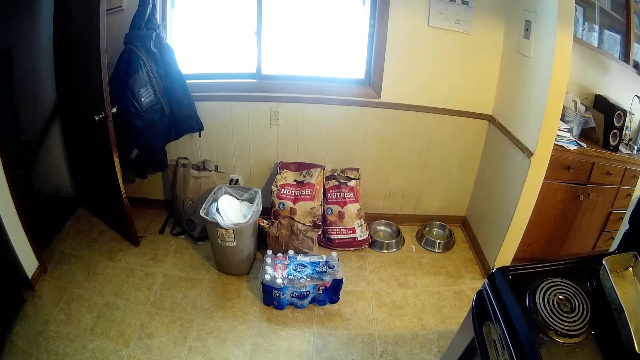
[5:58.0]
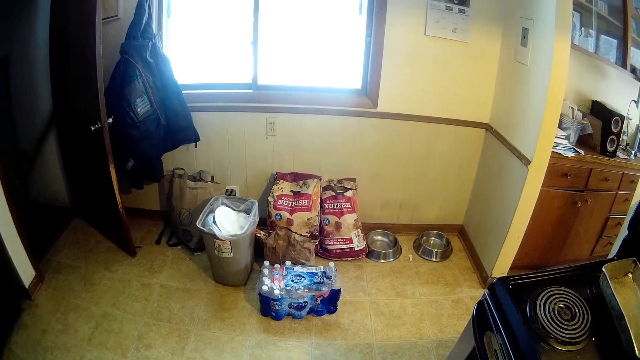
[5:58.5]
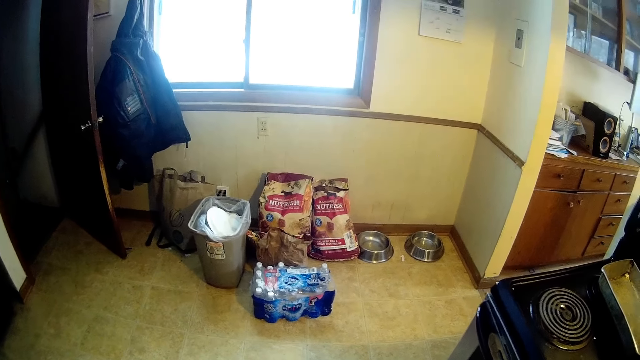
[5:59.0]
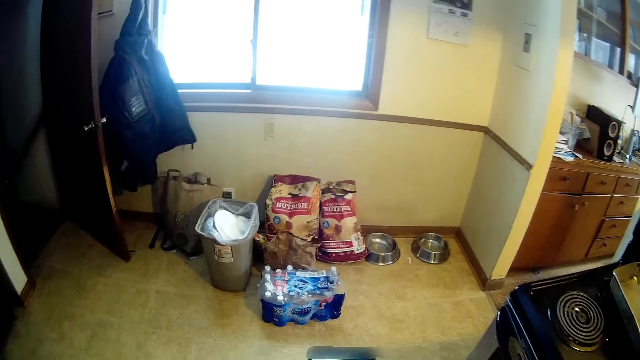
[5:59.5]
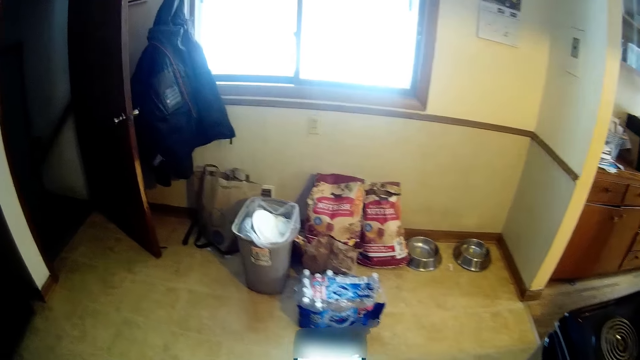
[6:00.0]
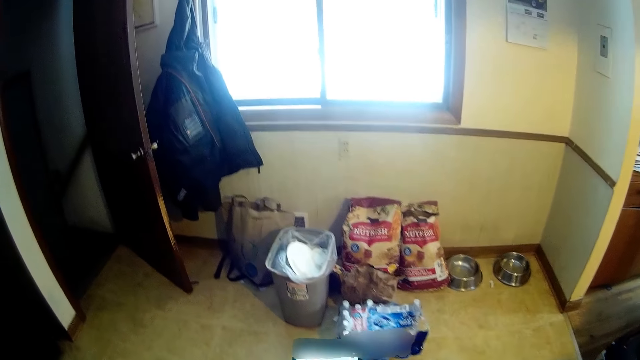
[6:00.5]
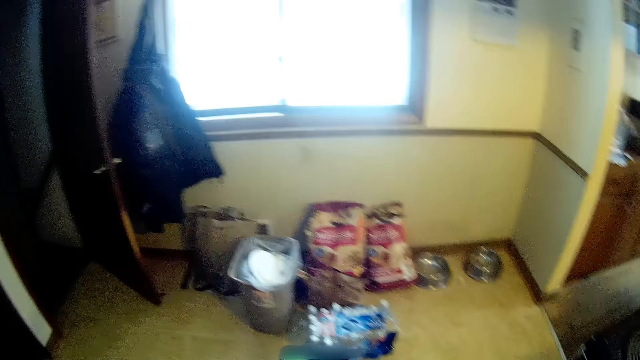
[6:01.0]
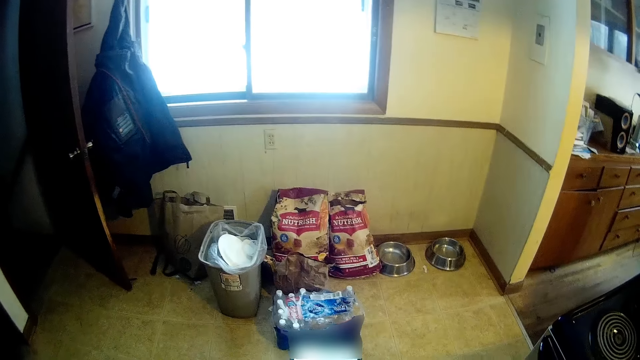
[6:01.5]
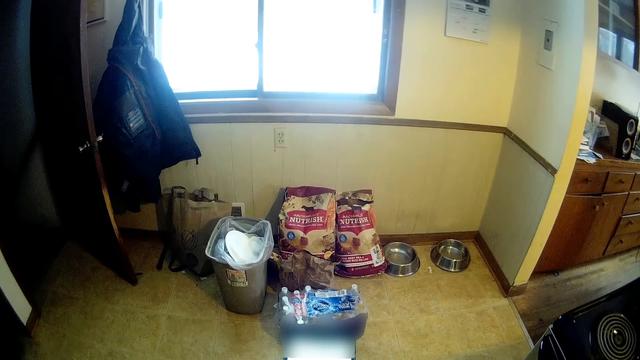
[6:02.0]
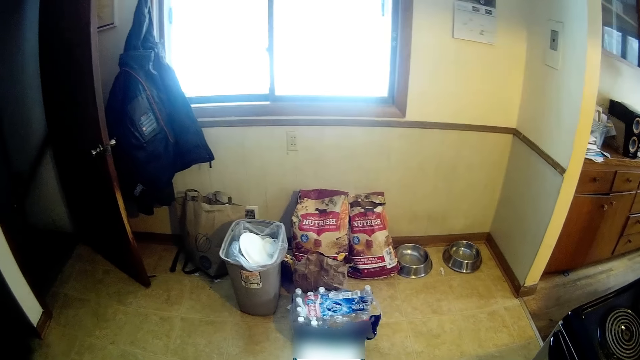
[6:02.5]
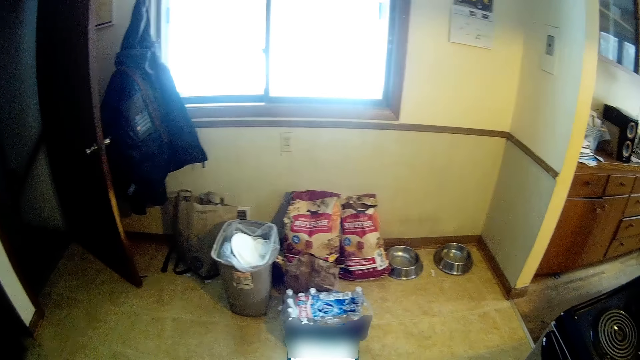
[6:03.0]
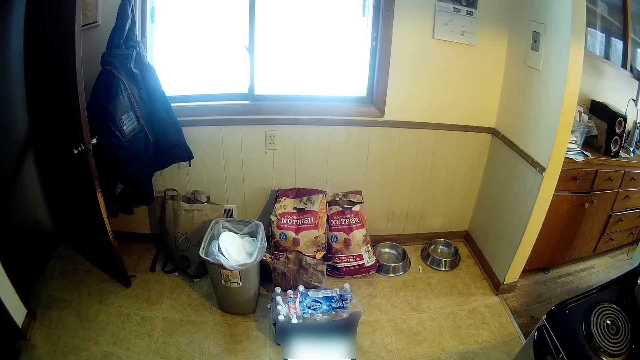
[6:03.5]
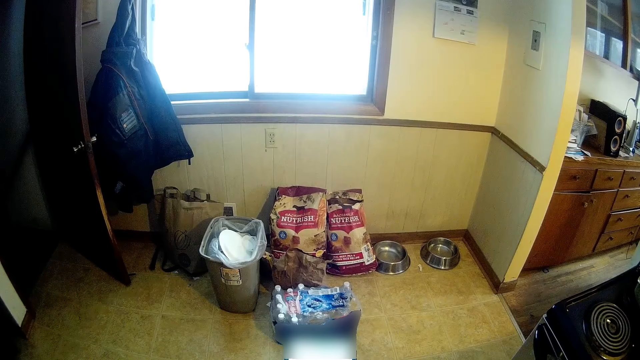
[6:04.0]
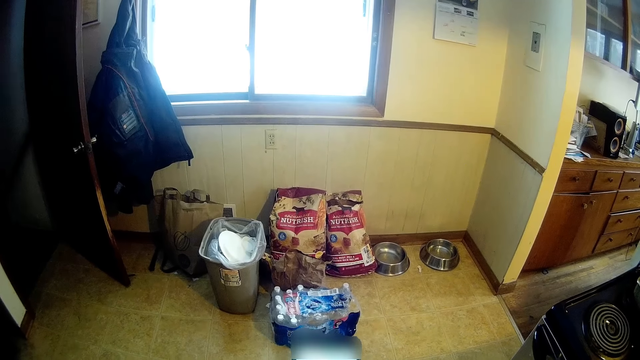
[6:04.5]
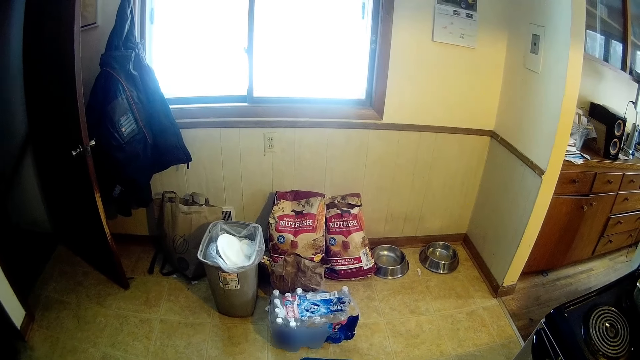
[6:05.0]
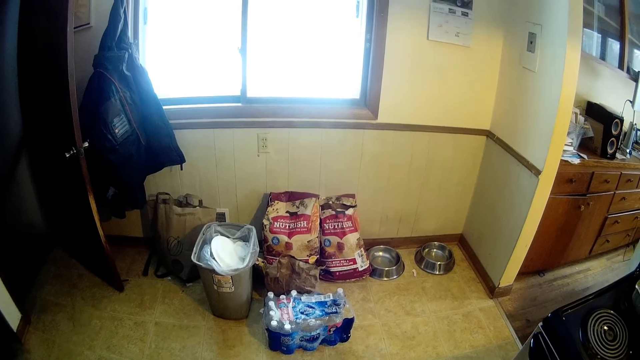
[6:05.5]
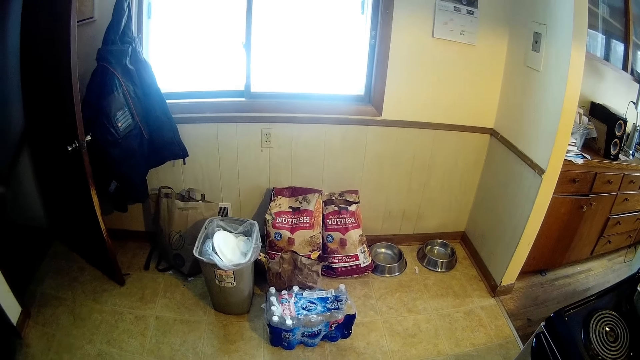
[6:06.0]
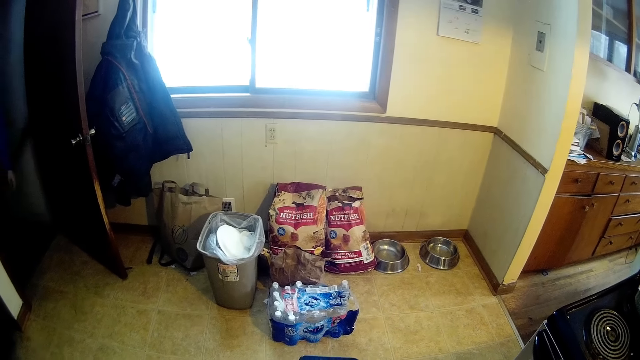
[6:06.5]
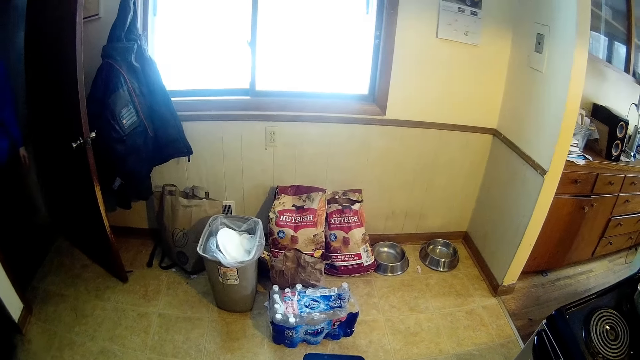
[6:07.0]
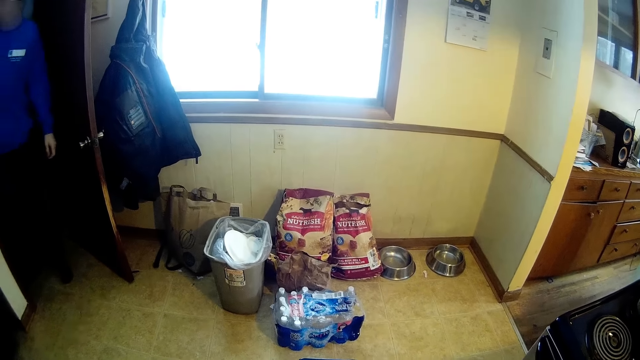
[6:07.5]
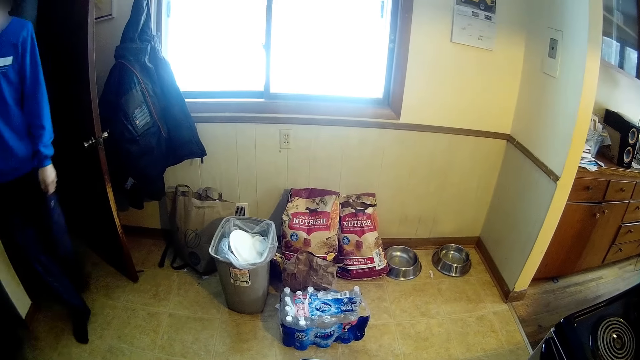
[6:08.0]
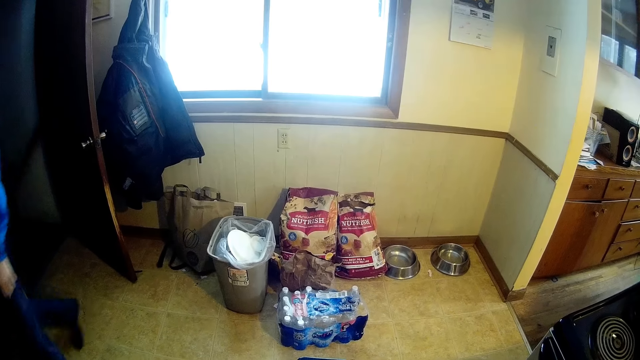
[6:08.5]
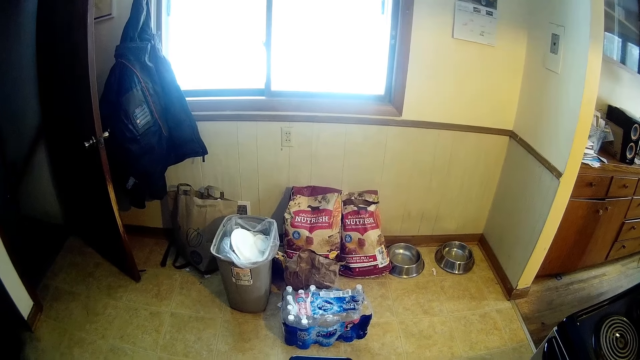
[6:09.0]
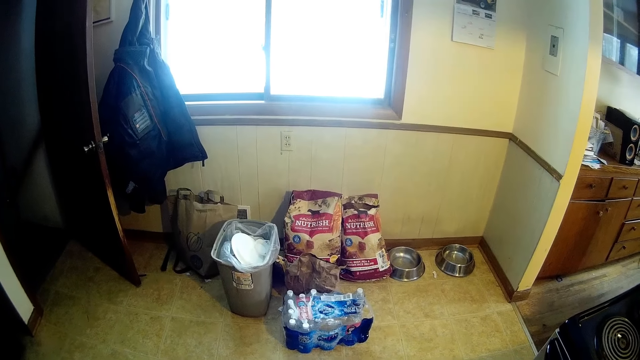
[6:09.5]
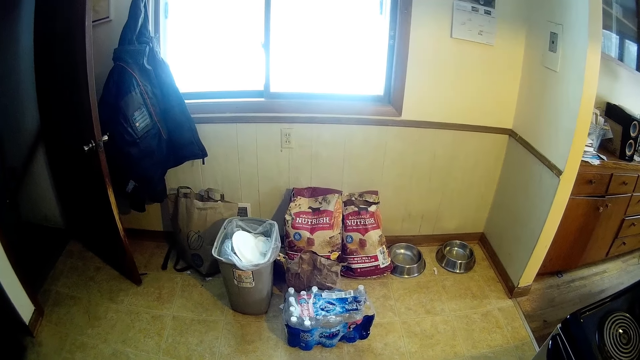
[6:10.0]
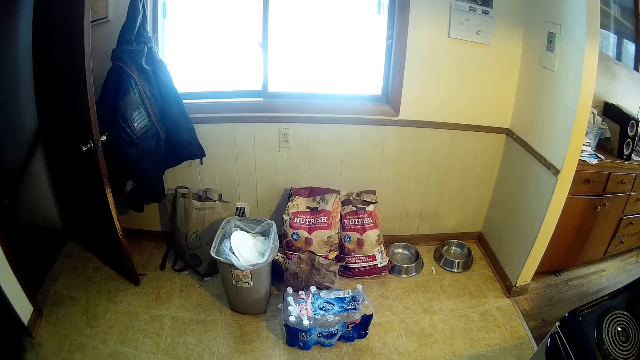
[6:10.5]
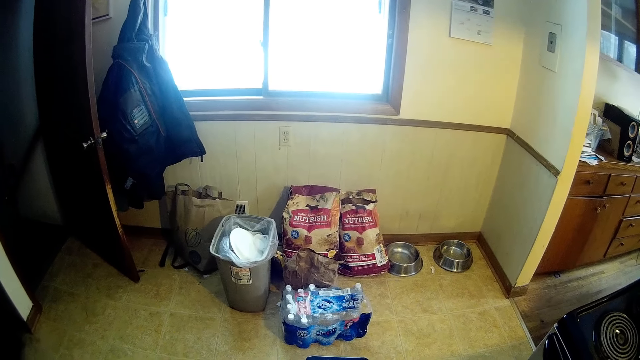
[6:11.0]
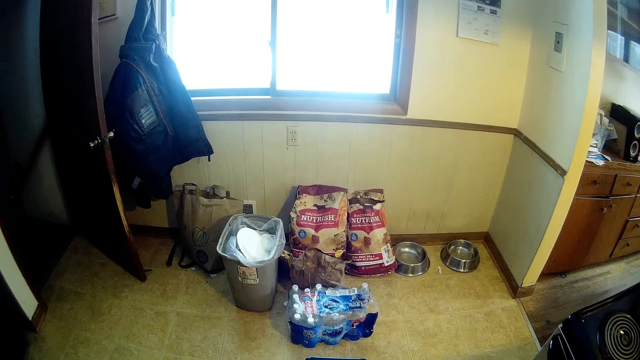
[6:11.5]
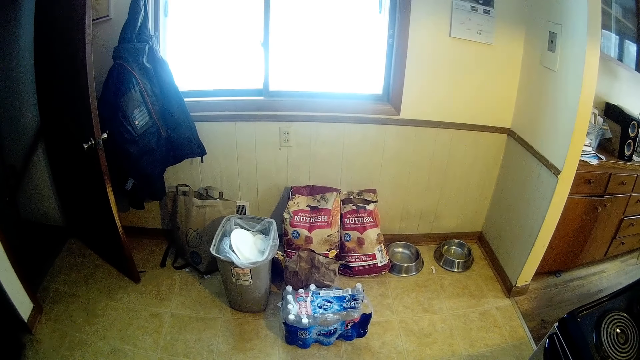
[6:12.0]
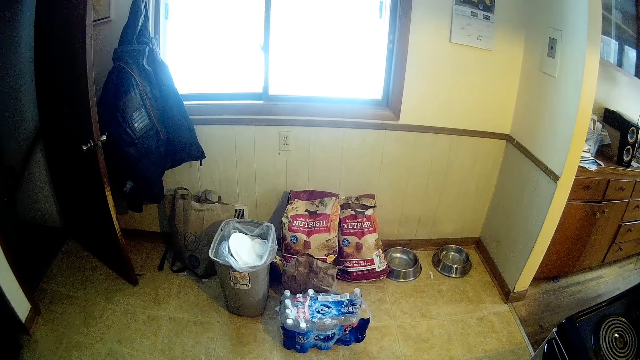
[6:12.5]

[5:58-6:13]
The camera wearer operates the phone with both hands. A boy walks into the kitchen.

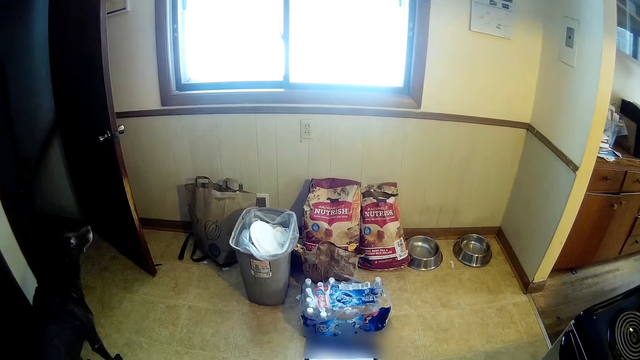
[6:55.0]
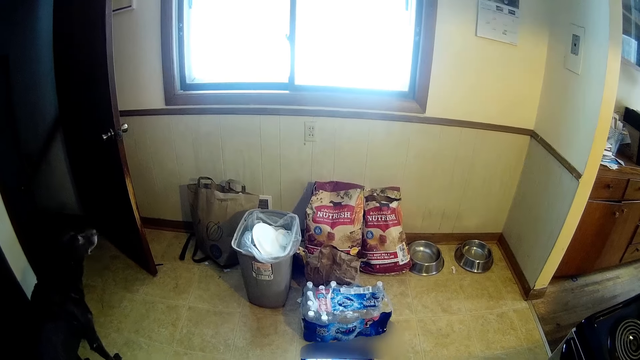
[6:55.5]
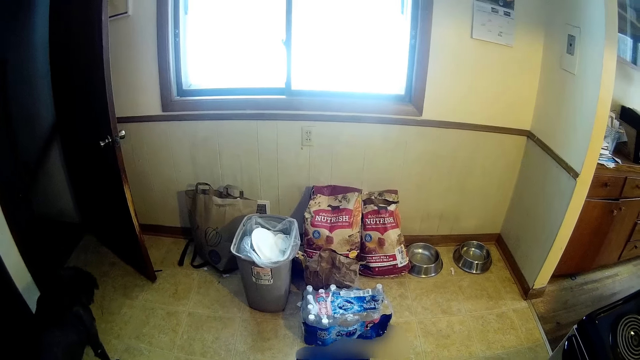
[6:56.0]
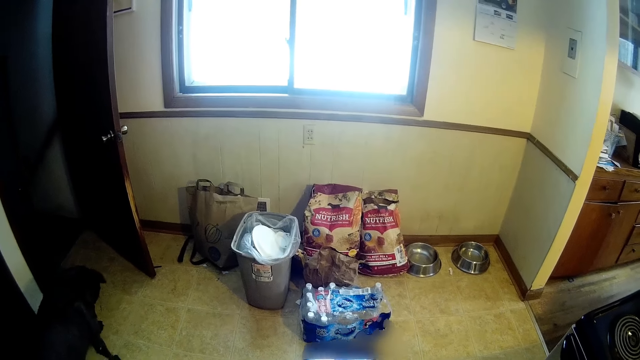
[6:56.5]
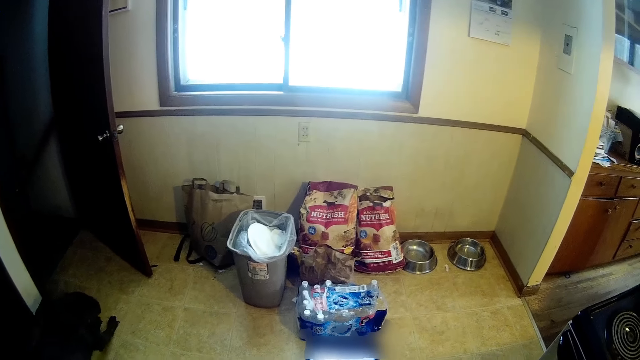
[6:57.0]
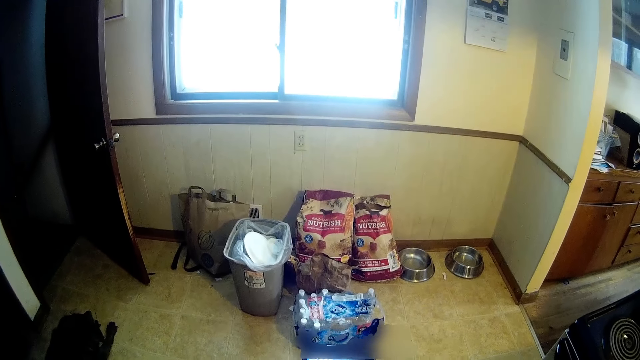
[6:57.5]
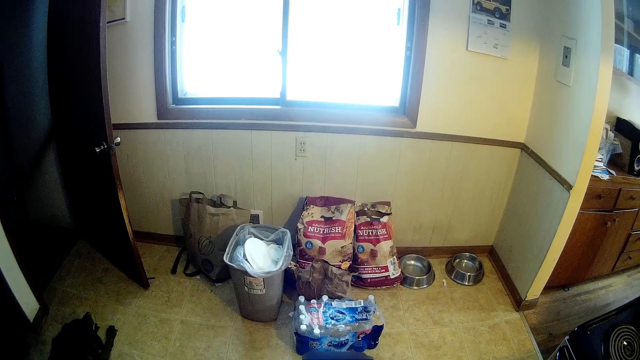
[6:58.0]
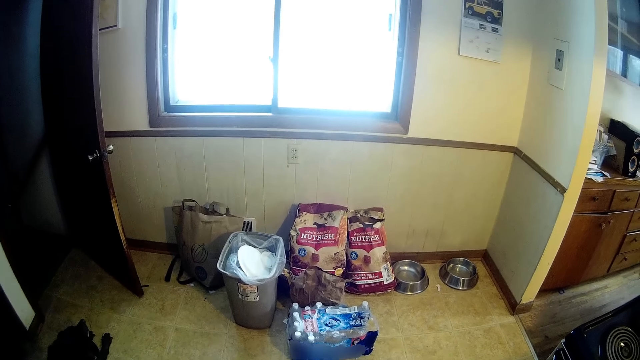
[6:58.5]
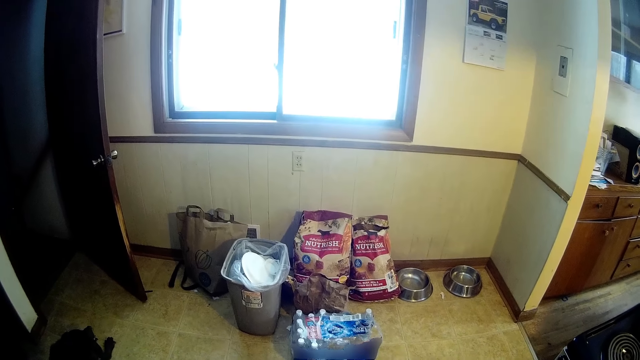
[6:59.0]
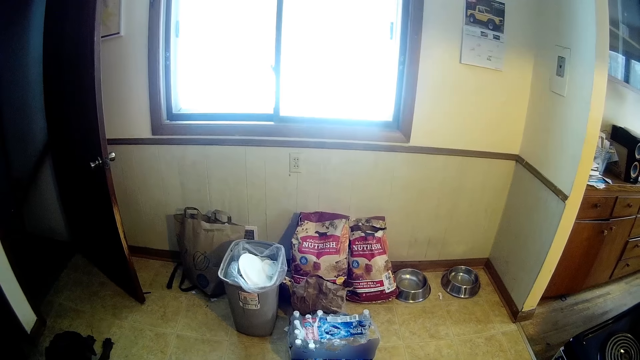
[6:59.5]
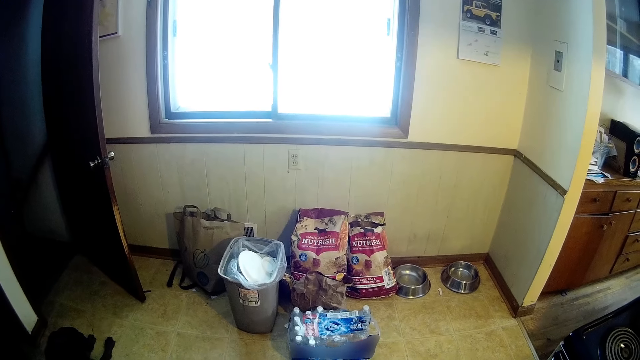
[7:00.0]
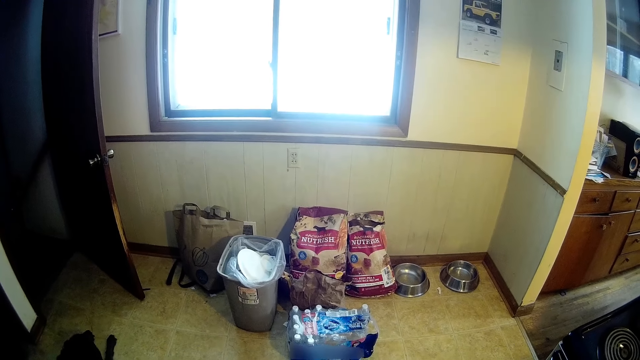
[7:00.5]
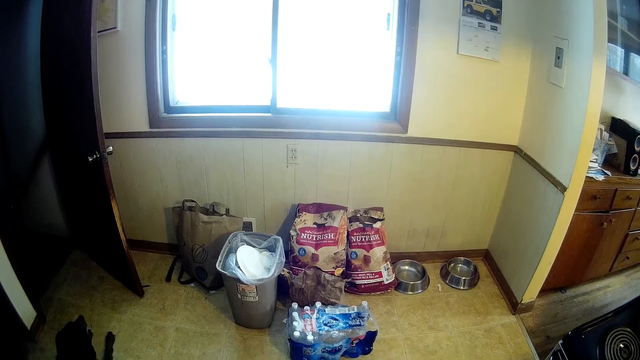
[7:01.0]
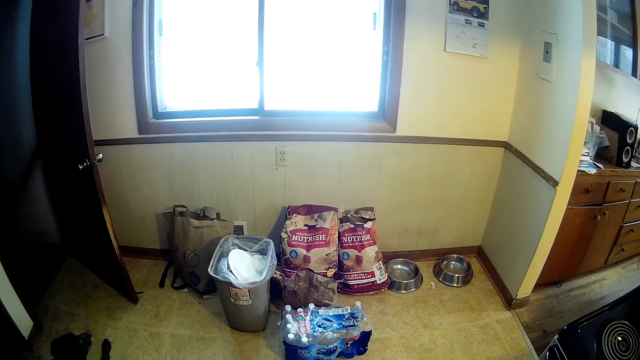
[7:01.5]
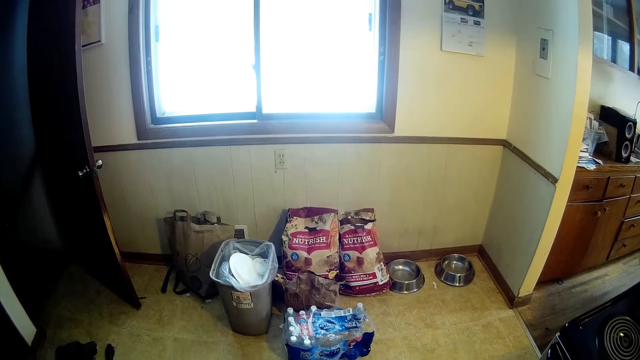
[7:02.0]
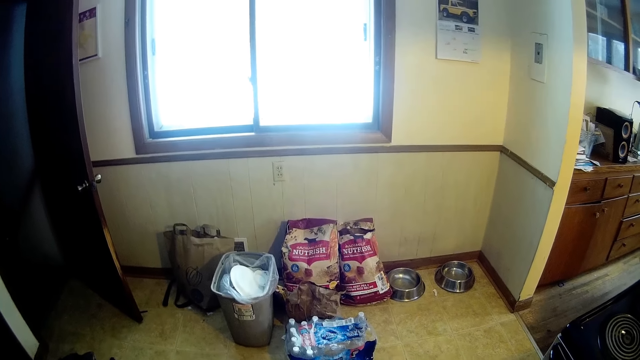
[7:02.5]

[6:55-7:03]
The dog lies in the kitchen.
